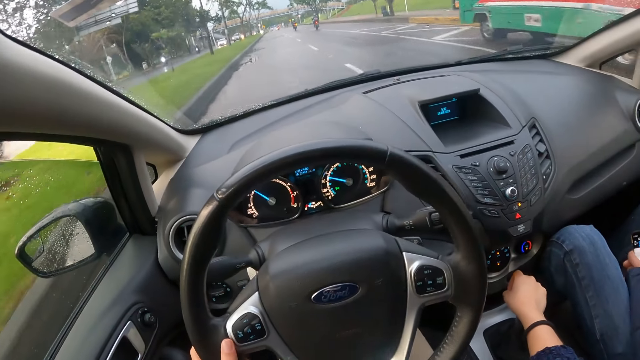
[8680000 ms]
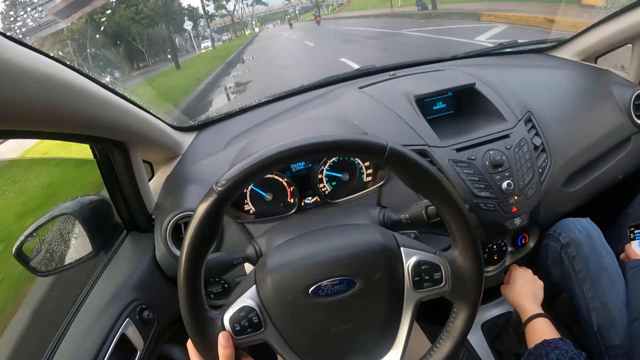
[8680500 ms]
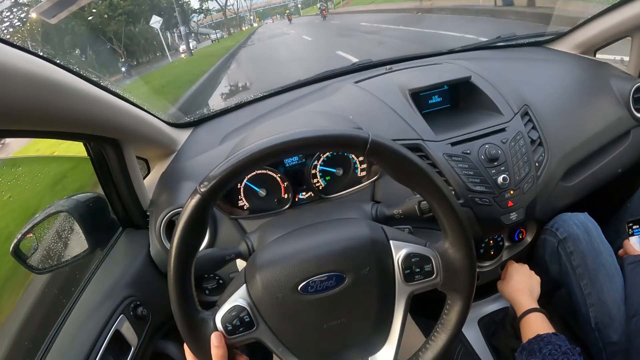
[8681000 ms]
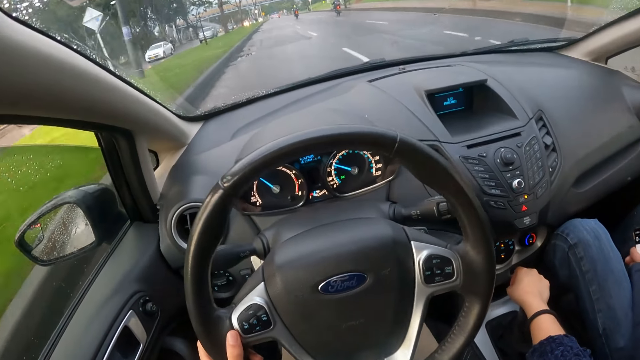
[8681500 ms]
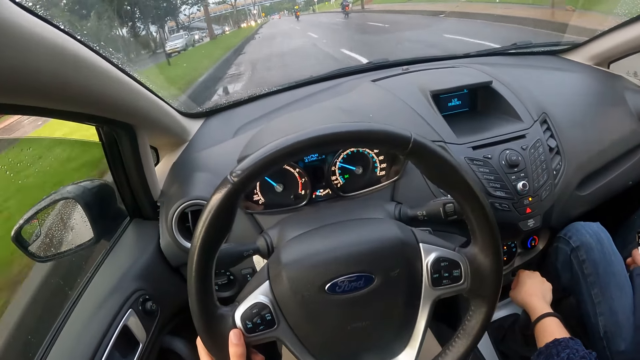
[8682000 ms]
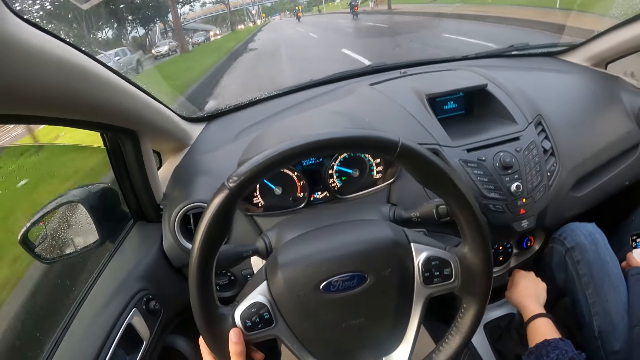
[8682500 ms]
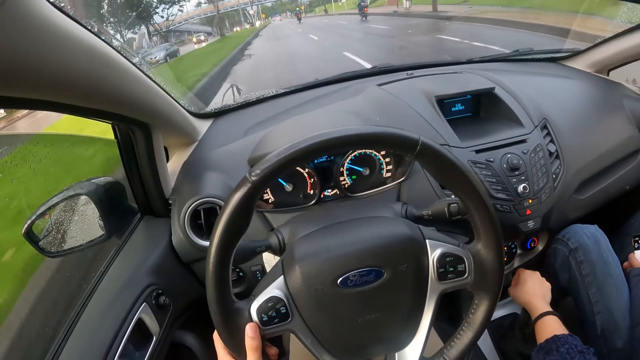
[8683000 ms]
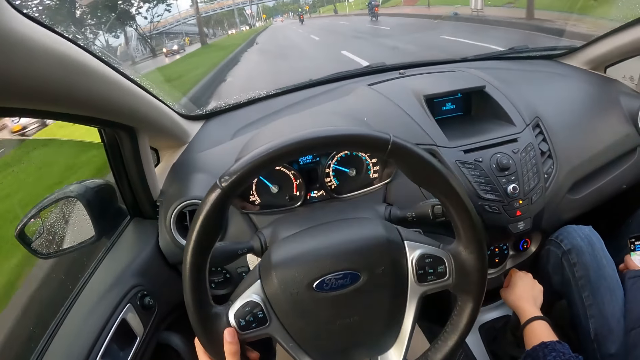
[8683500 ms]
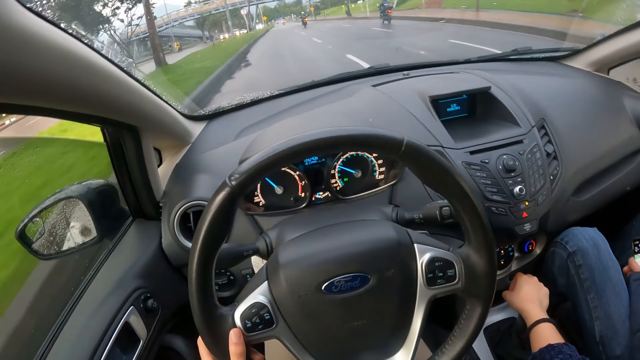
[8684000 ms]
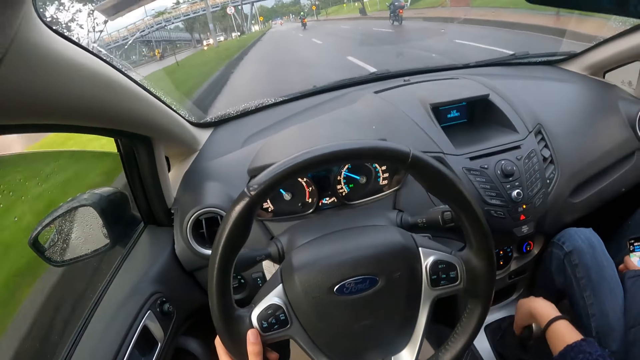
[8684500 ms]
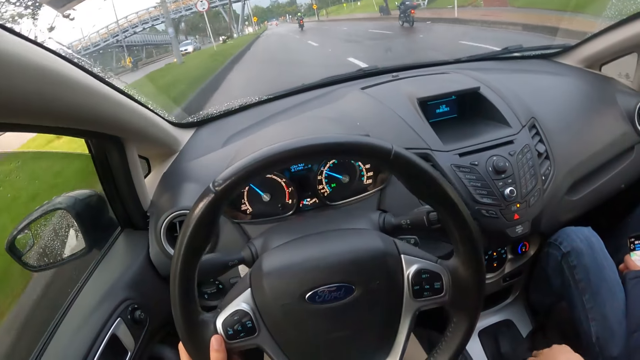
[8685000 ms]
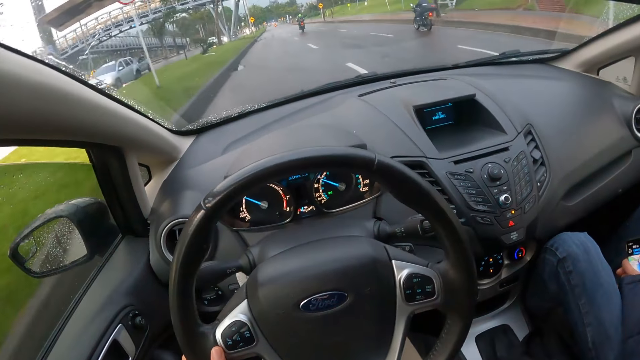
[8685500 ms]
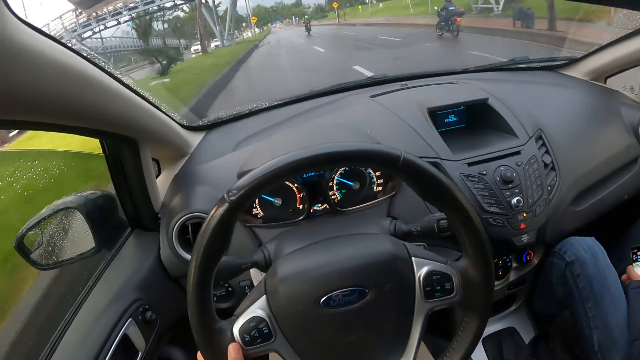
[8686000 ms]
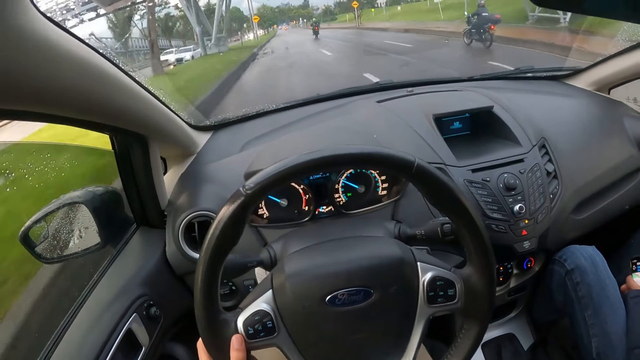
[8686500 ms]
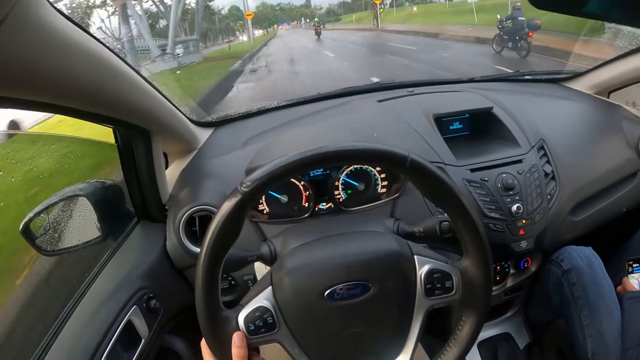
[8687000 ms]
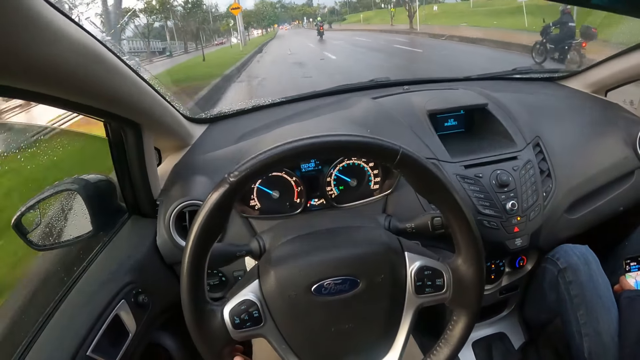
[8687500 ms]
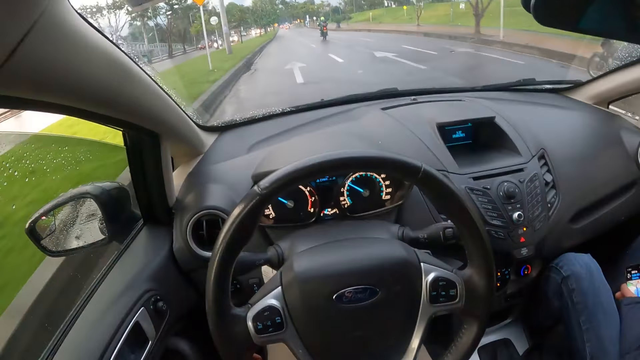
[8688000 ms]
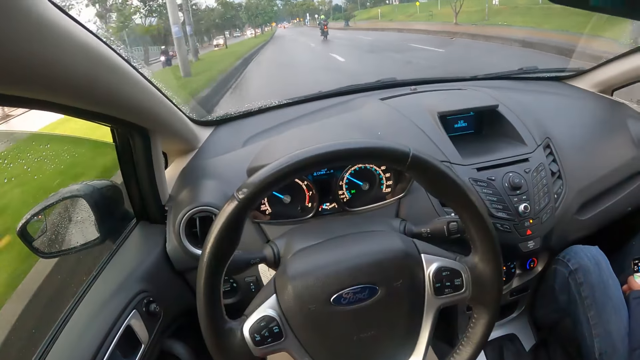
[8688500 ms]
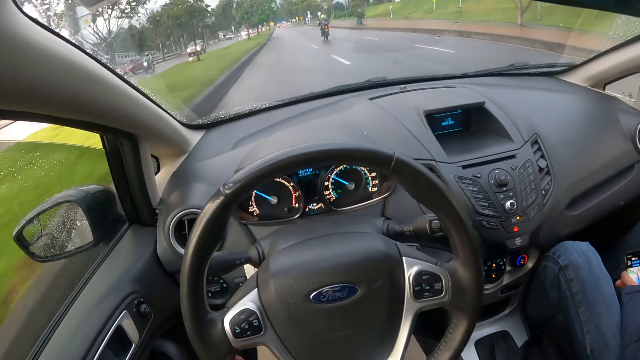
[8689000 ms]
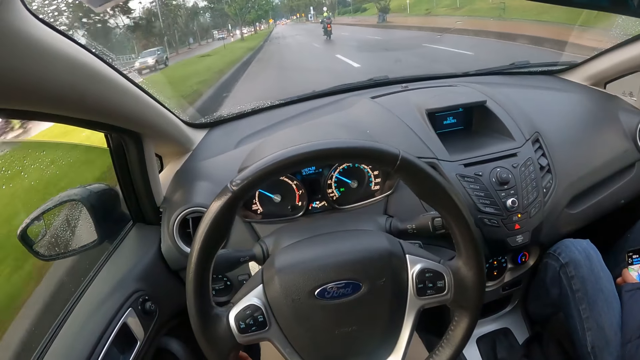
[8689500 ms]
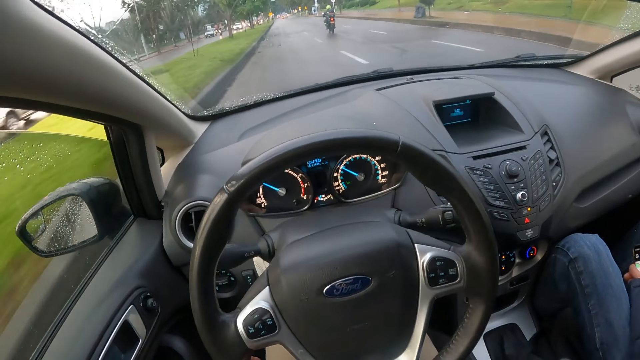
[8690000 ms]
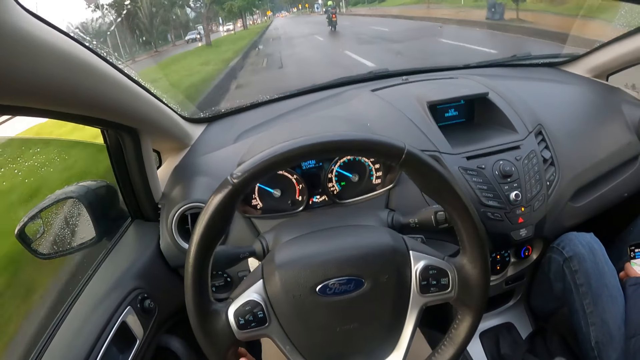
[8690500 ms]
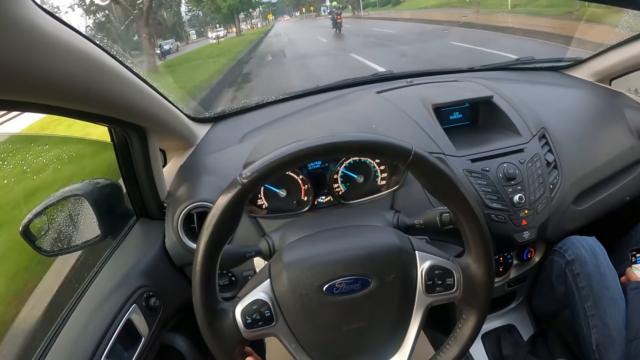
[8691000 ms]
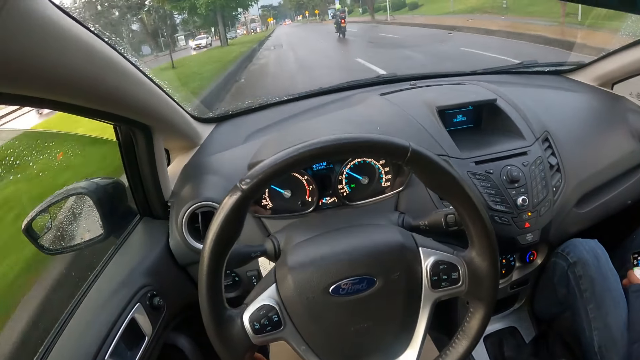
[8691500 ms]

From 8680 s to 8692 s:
The camera wearer drives past a bus. He adjusts the gearshift with his right hand. He drives past a man on a motorcycle.

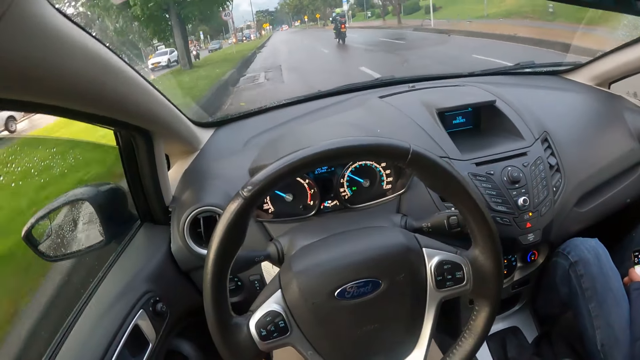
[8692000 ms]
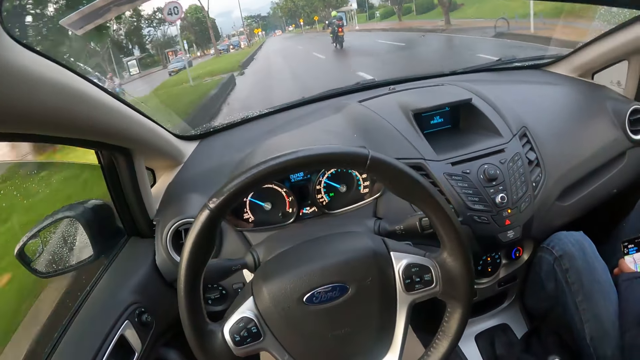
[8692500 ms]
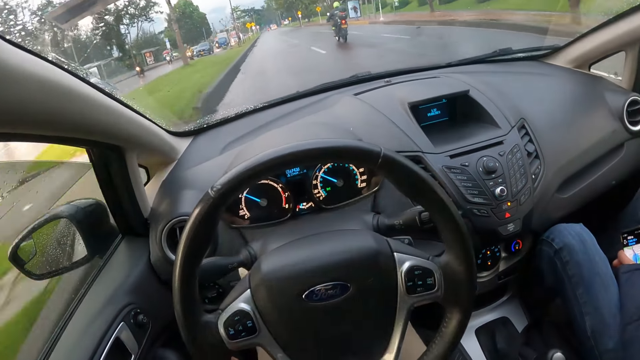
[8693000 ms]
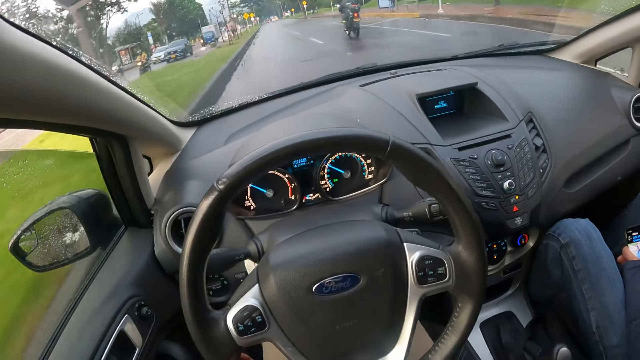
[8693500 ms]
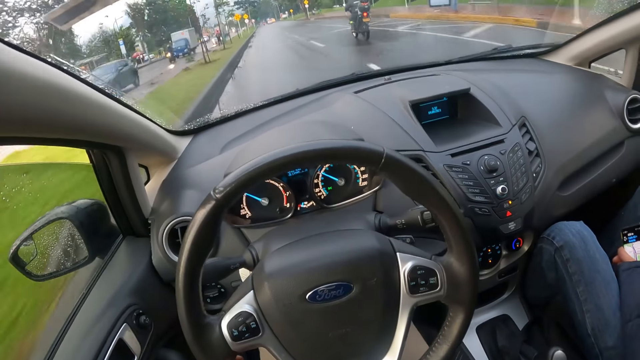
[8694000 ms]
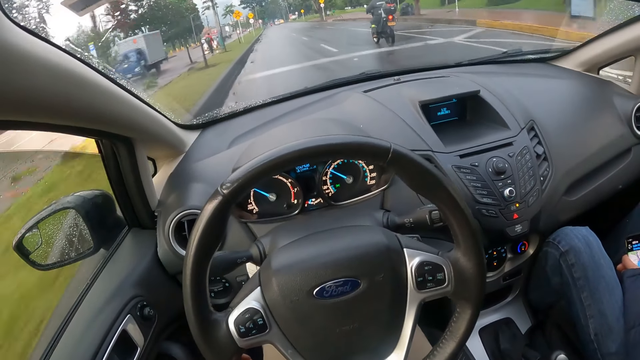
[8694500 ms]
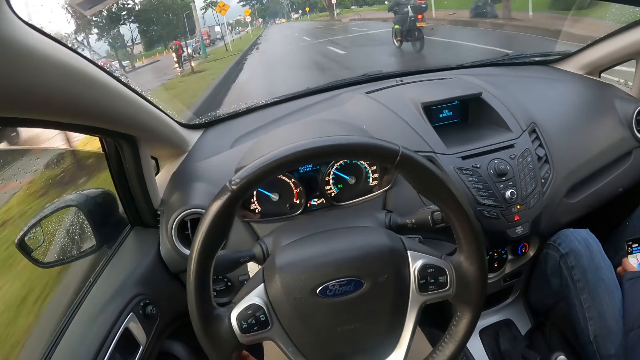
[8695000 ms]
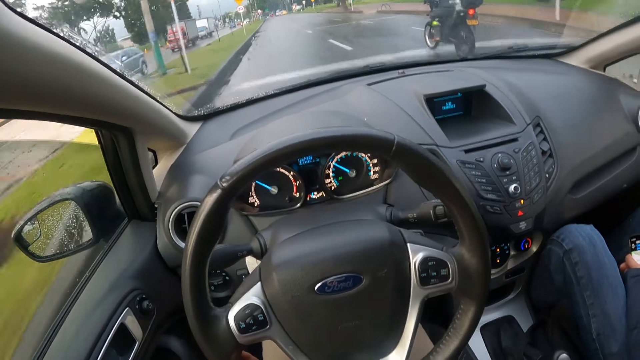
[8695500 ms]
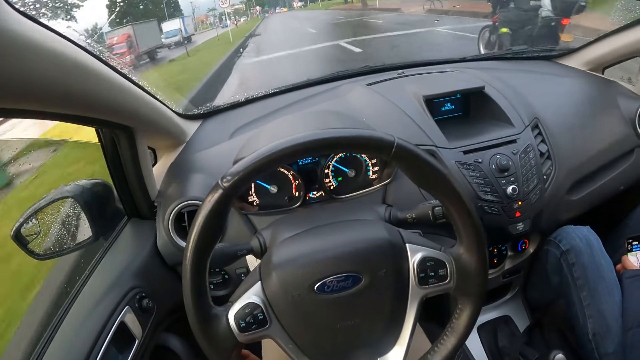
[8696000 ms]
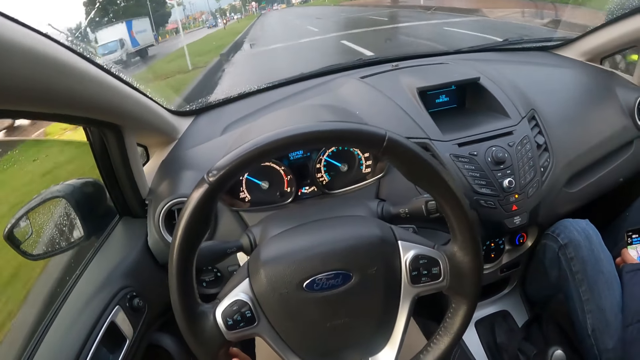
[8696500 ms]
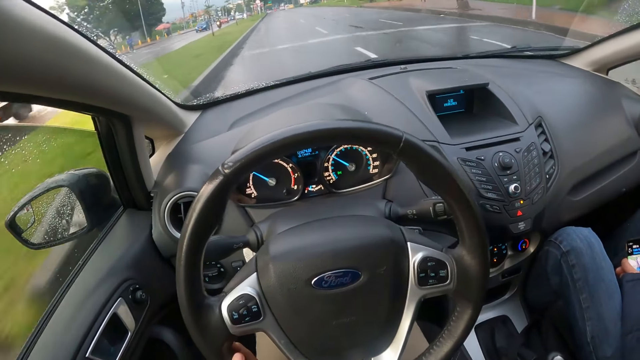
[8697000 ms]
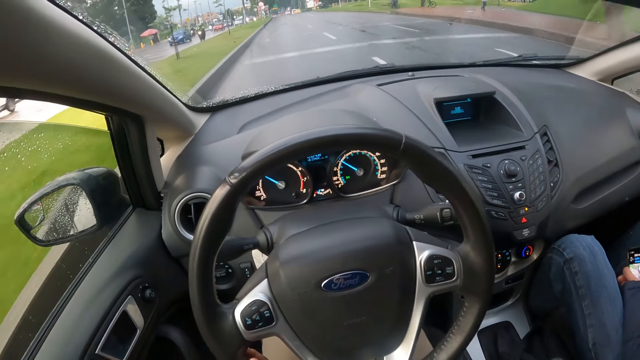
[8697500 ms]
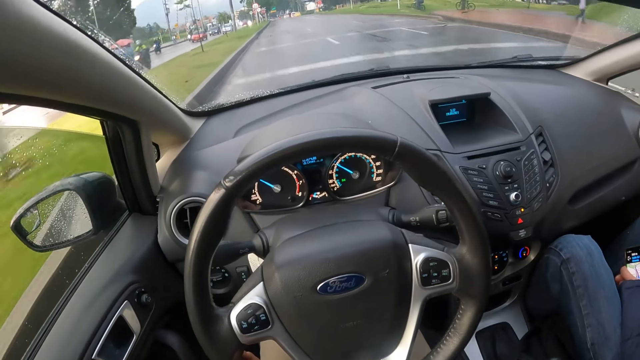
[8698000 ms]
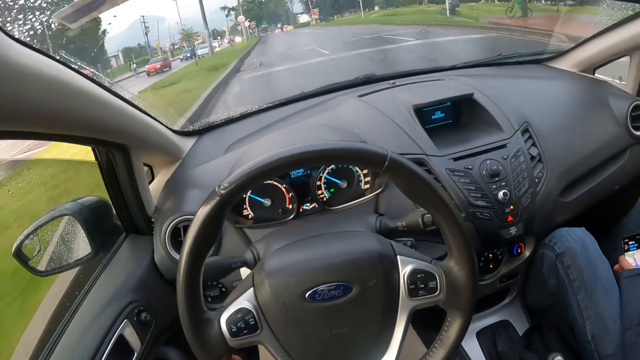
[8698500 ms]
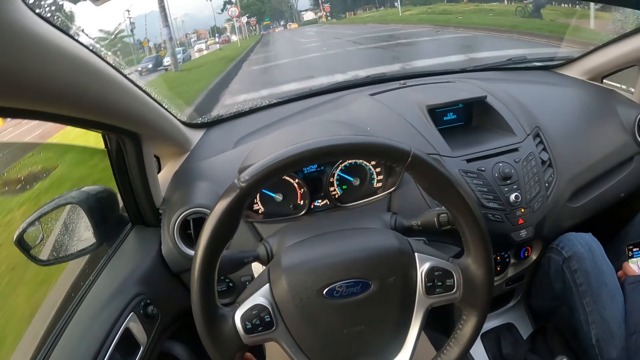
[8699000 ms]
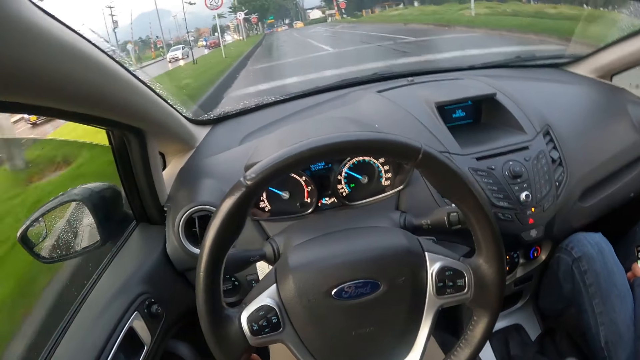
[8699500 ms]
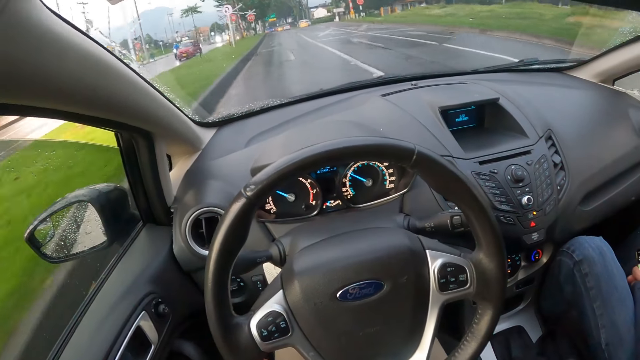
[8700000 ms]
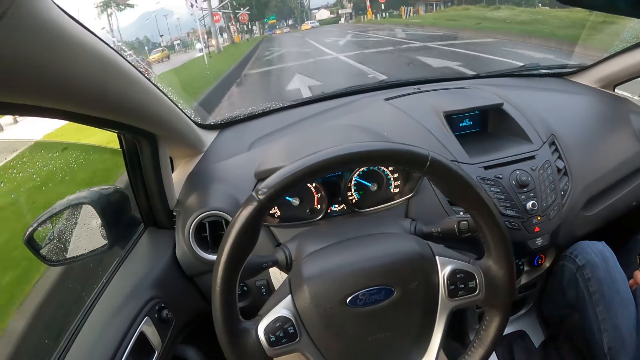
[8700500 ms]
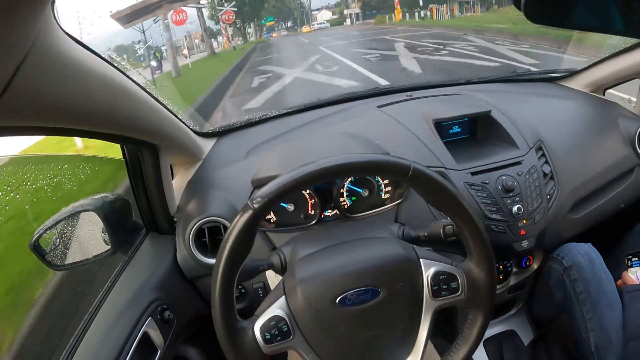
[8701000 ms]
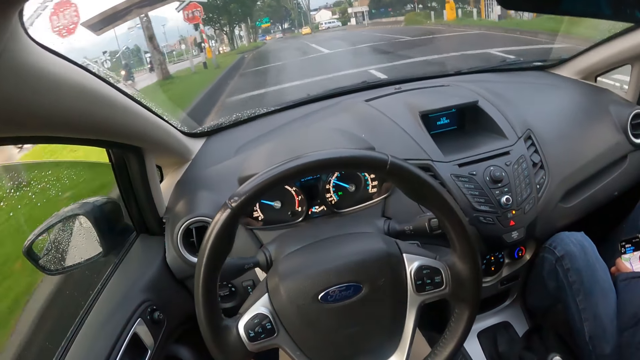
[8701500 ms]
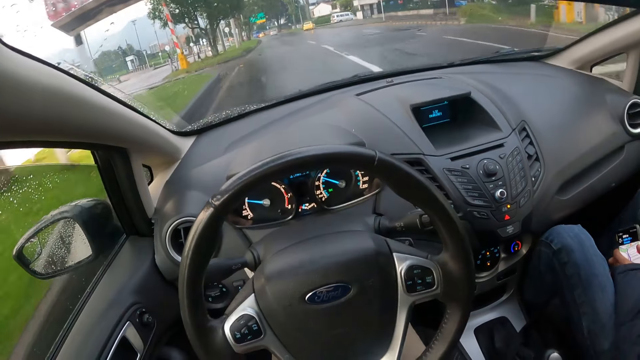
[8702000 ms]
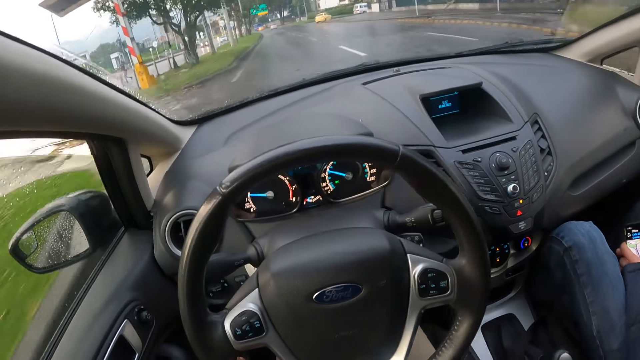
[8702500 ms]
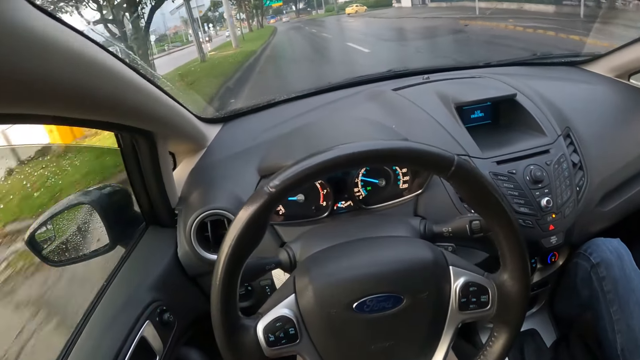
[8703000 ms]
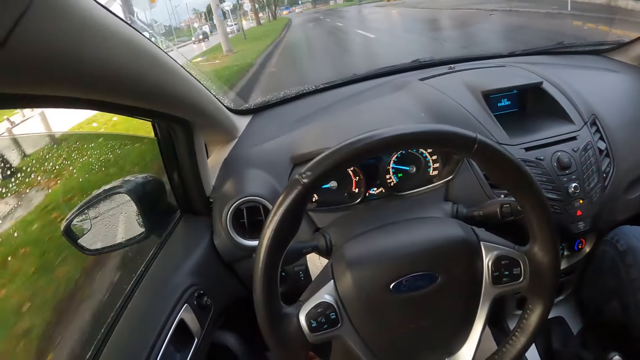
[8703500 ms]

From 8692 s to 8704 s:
The camera wearer drives past a man on a motorcycle.
